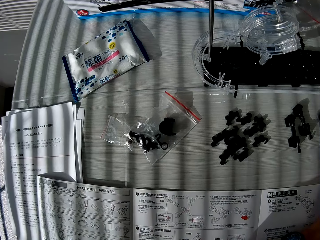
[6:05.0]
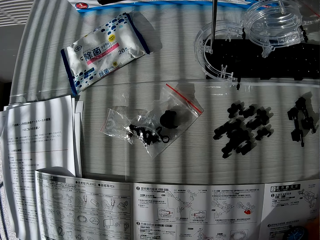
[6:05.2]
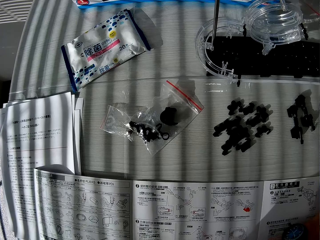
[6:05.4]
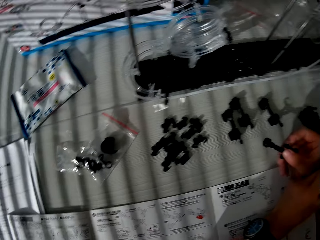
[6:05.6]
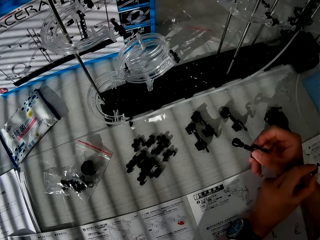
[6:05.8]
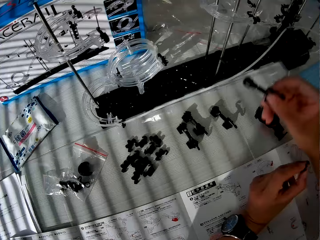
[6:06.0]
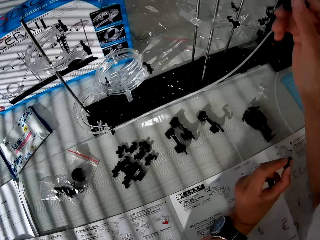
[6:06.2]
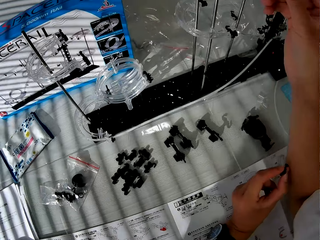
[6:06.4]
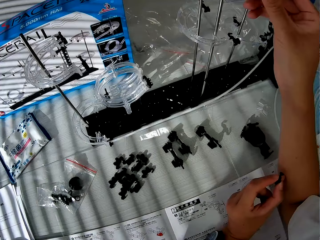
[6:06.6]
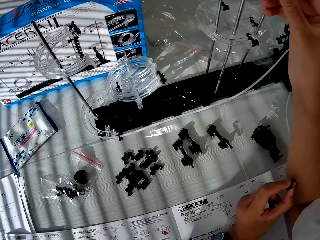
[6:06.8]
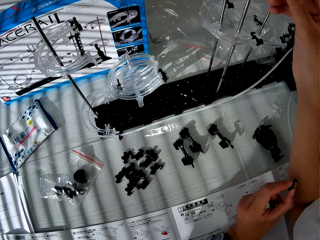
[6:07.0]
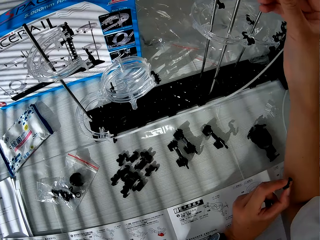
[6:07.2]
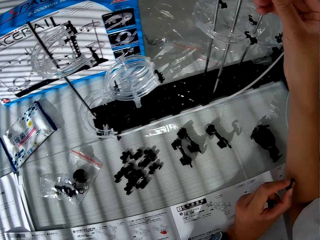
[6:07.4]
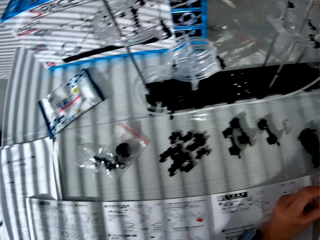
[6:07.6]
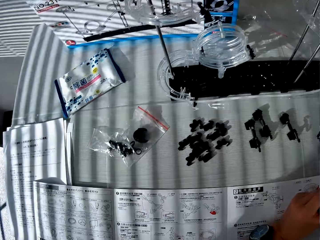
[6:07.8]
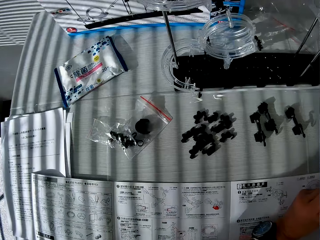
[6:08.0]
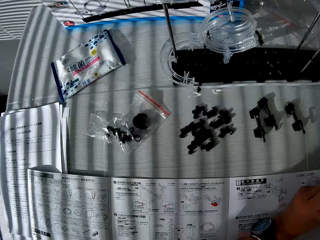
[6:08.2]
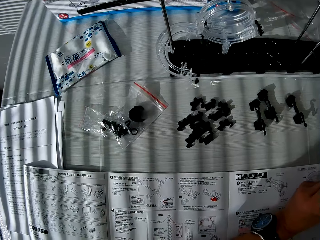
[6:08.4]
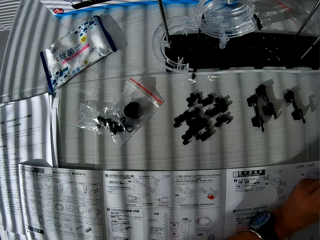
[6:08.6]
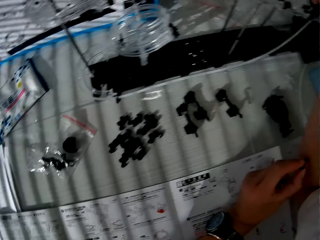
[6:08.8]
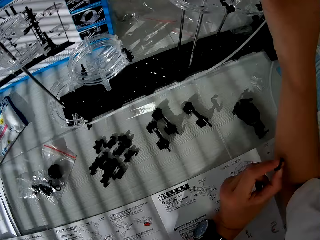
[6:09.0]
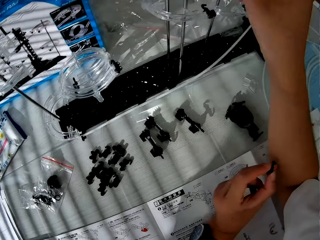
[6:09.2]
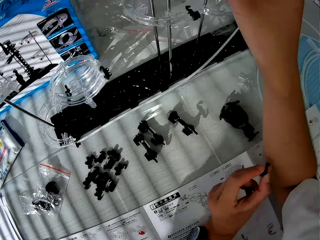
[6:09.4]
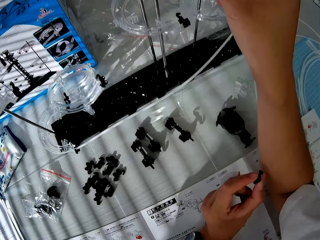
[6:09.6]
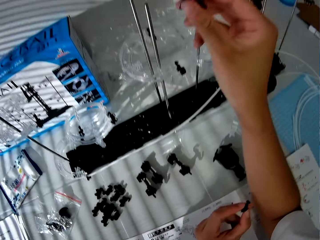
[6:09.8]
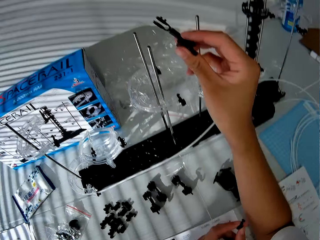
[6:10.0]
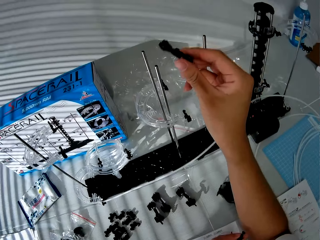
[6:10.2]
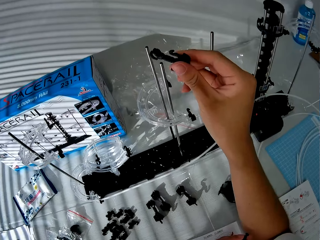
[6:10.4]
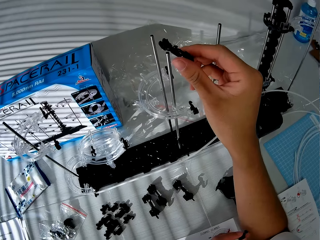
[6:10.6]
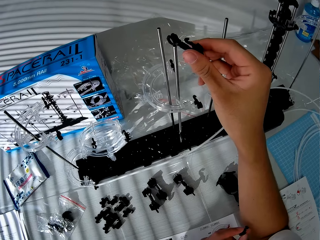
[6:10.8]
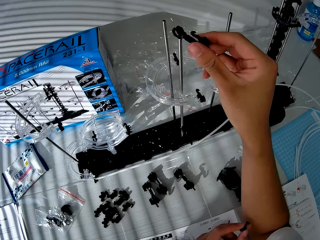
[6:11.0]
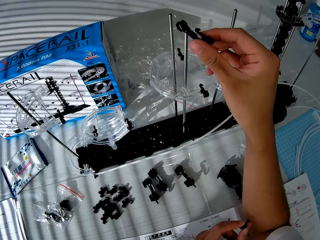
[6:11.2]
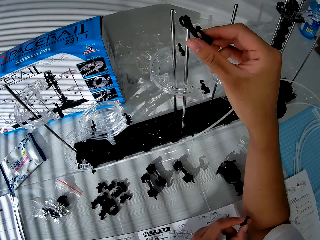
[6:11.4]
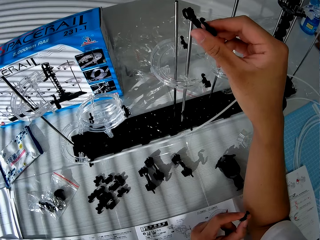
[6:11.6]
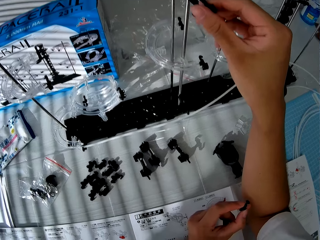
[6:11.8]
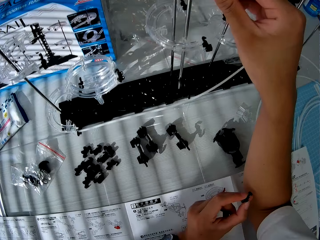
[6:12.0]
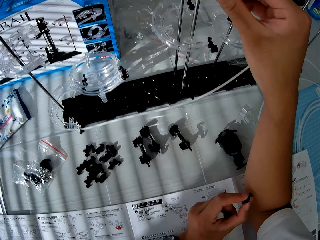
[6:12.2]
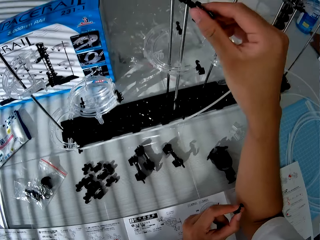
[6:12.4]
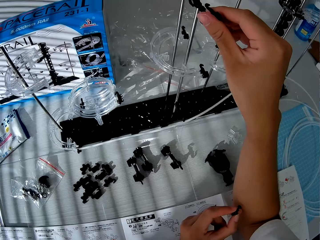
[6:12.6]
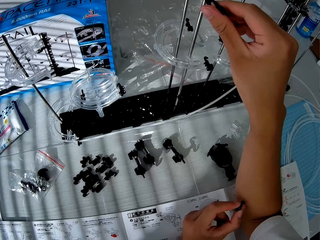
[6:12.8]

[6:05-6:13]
The camera wearer connects the piece to a metal piece in the craft.

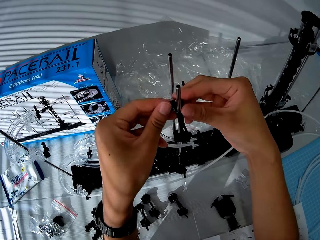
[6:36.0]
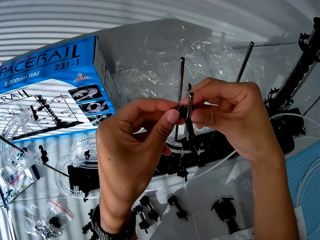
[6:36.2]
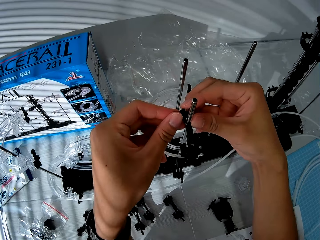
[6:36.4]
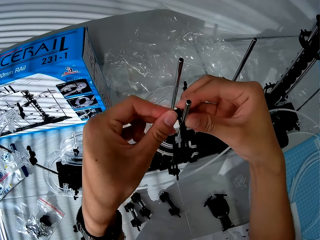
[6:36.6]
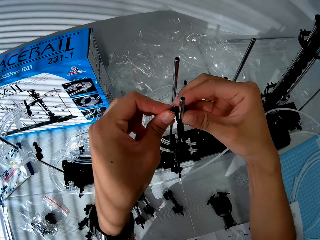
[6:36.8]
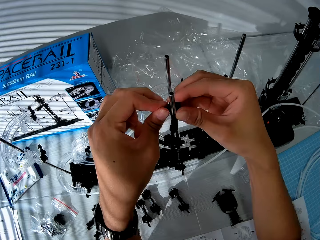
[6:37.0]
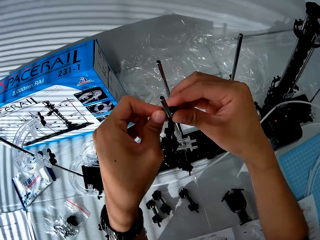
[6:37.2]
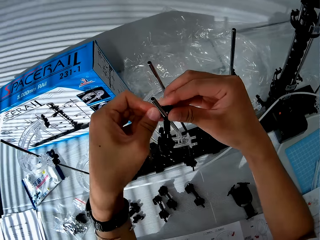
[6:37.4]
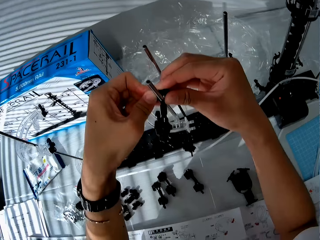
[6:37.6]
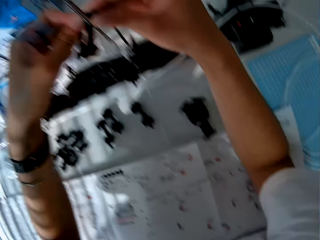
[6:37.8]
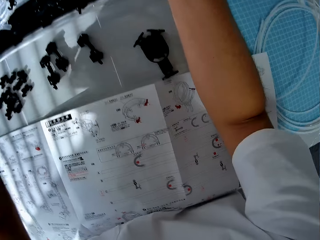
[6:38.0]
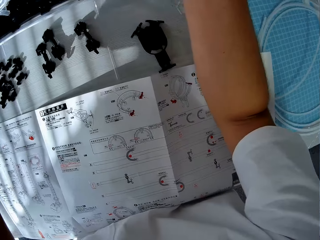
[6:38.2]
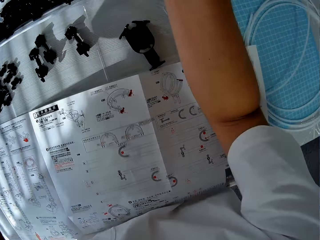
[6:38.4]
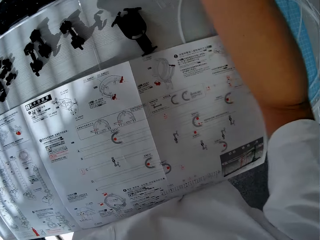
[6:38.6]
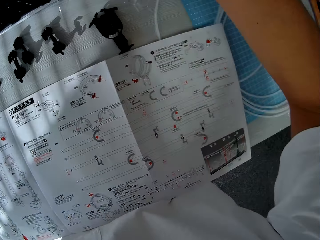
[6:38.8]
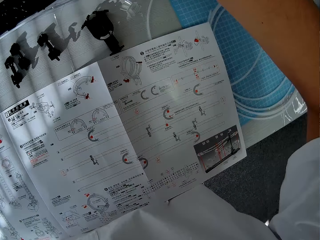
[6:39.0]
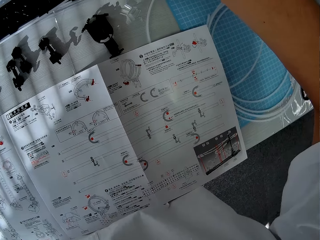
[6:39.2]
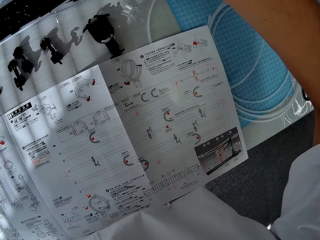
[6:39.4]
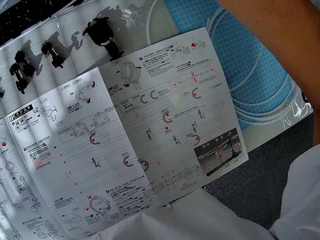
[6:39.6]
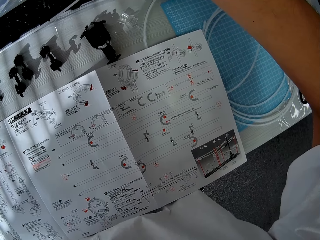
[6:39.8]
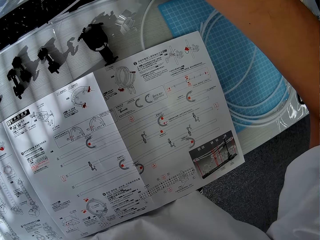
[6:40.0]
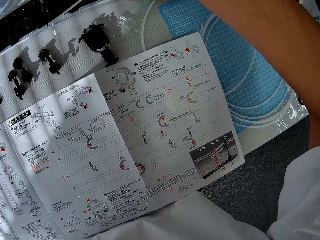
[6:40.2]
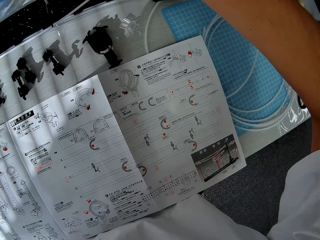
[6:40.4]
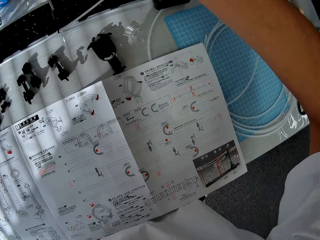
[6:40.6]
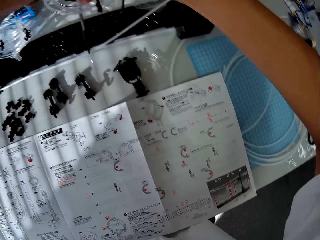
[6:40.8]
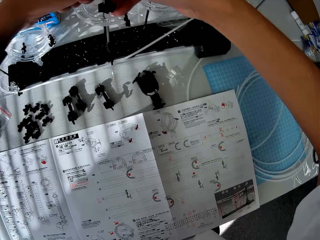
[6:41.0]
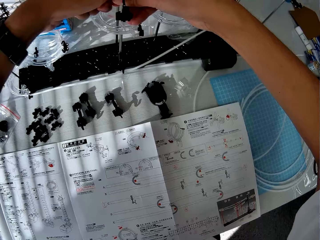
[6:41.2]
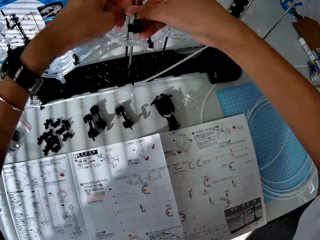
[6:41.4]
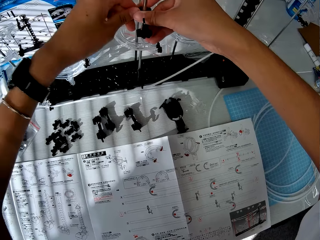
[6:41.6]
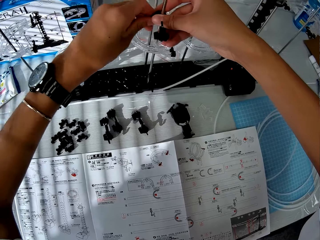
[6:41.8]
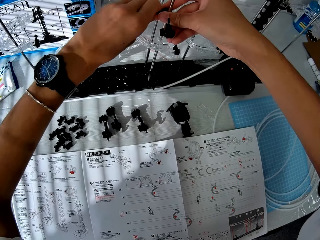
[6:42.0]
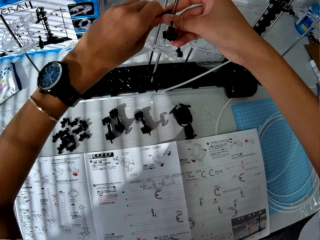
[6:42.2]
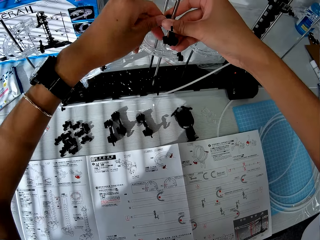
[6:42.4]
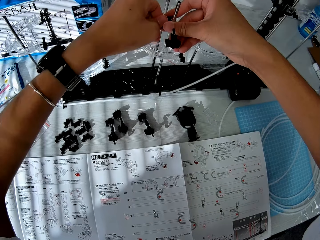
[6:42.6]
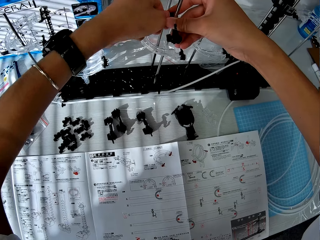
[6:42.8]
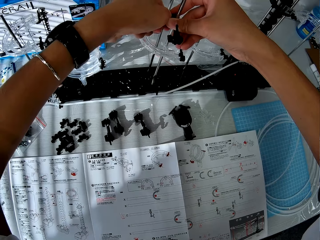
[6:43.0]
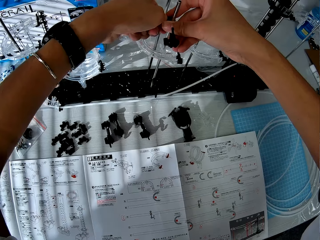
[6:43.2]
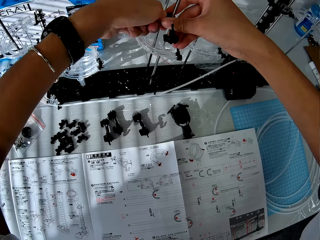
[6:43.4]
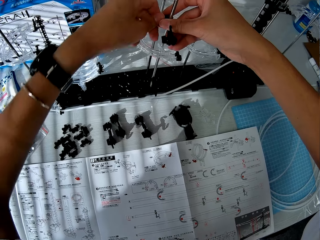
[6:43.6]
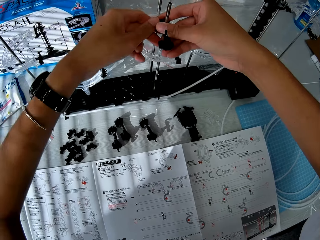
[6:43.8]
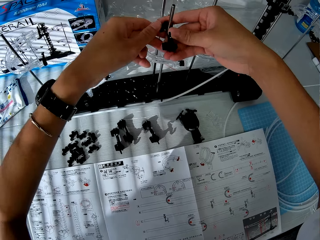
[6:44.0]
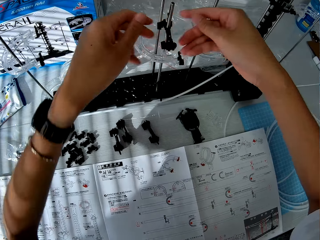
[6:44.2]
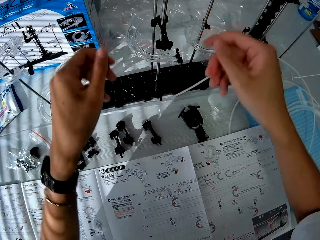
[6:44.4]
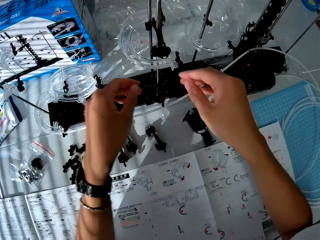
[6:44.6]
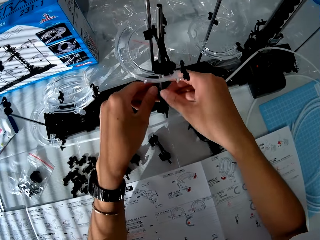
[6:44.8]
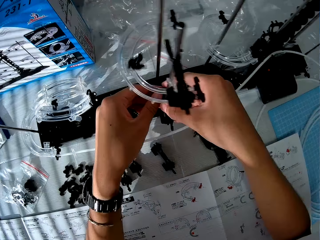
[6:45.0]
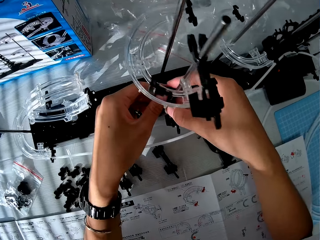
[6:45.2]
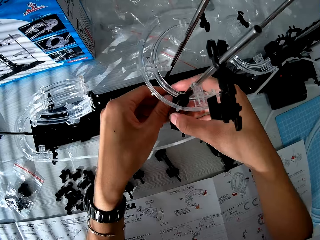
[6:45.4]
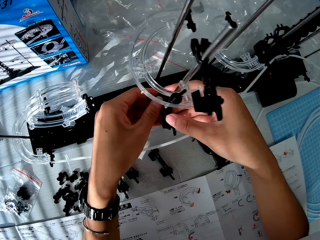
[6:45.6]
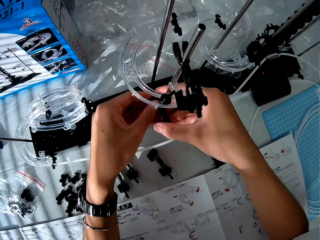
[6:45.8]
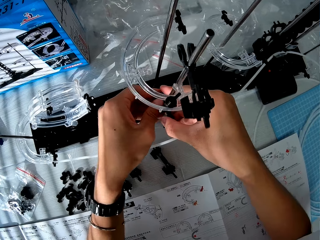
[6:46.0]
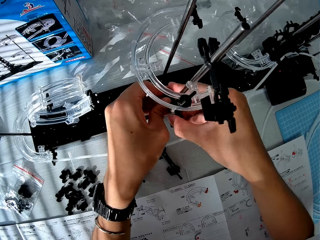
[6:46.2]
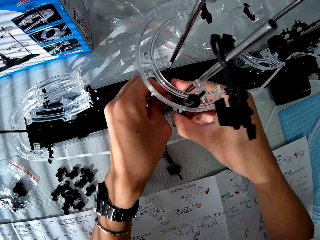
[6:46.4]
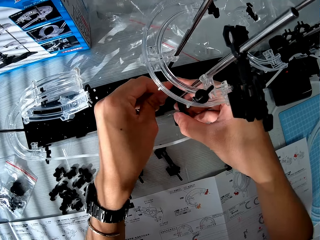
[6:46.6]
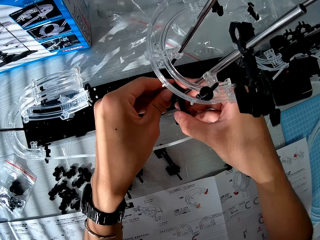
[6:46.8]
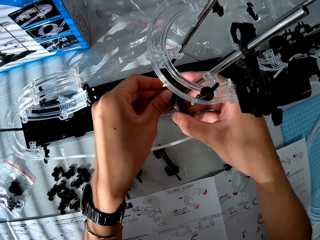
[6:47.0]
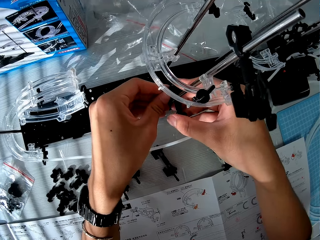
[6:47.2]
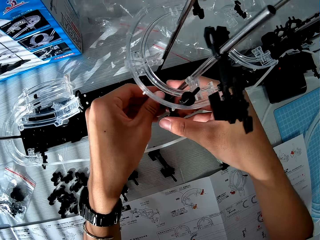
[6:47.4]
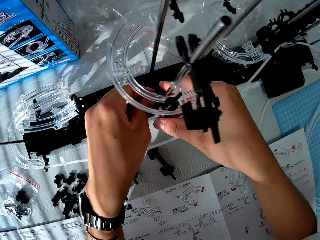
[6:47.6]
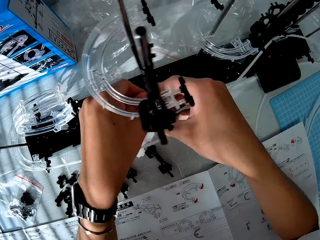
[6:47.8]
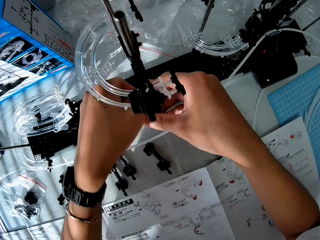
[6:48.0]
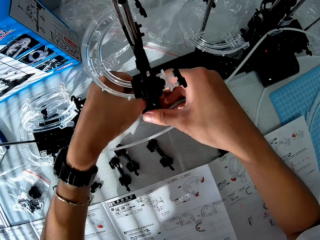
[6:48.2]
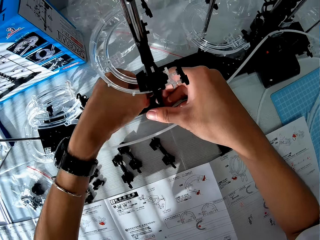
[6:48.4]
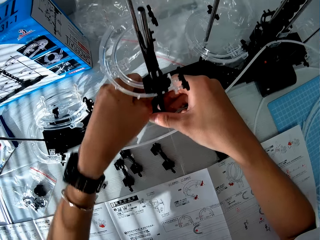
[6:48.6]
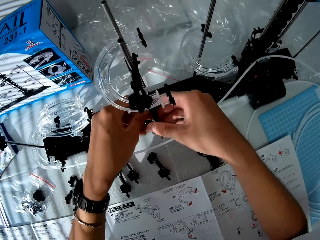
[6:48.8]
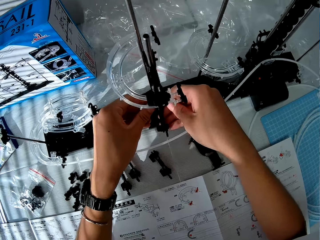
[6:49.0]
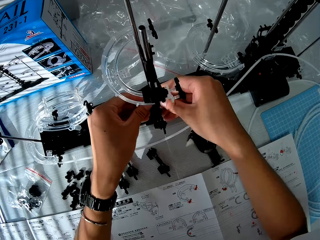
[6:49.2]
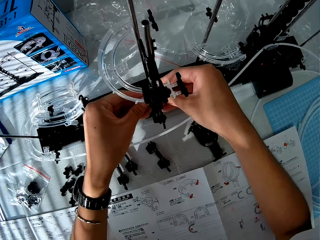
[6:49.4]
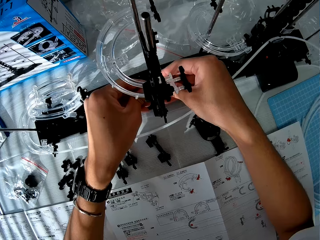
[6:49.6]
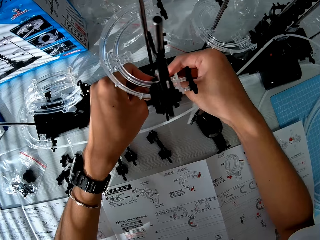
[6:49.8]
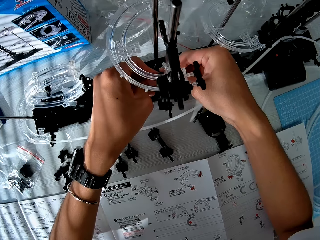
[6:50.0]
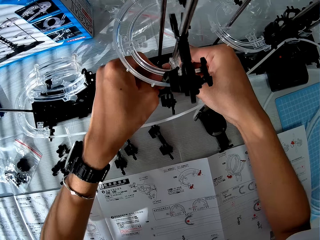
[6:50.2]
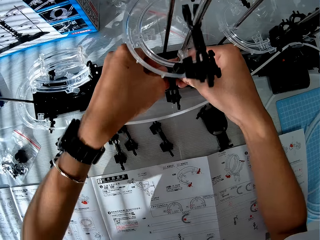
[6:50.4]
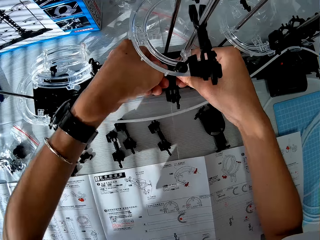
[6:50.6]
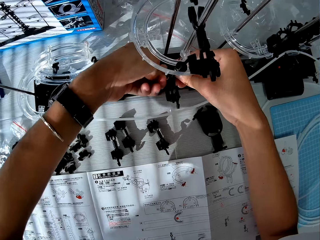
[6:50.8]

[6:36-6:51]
The camera wearer reads the space rail manual. They fix part of the space rail. They adjust the craft.
